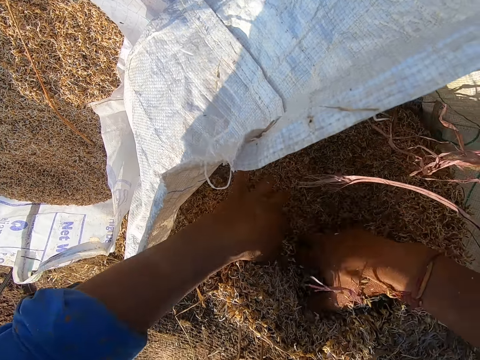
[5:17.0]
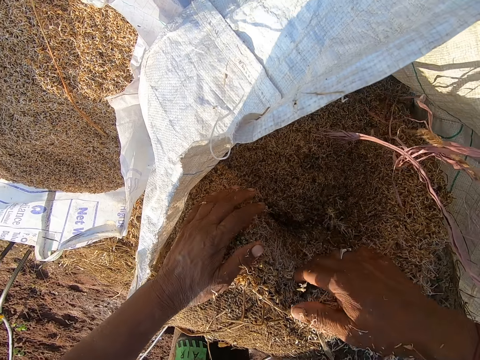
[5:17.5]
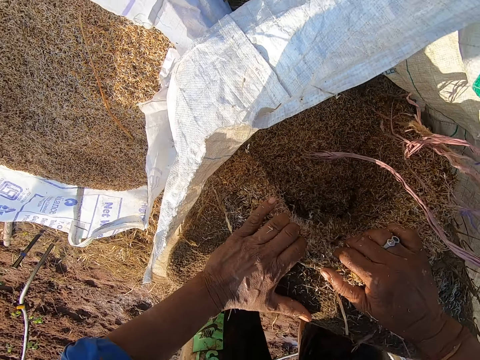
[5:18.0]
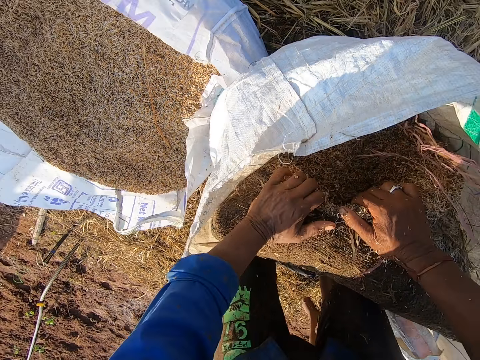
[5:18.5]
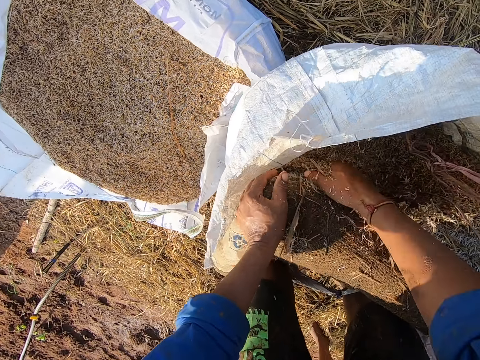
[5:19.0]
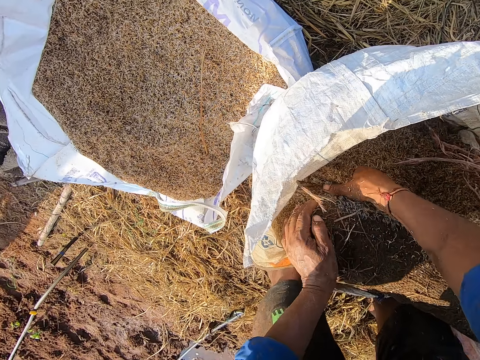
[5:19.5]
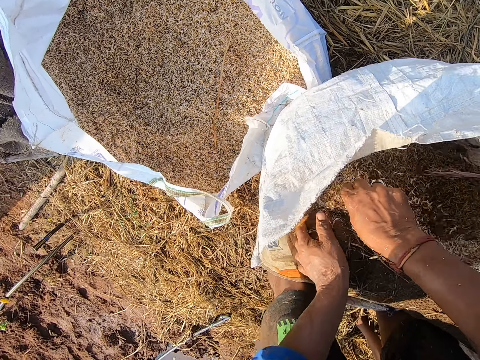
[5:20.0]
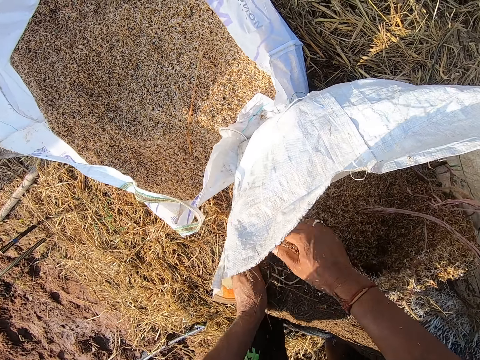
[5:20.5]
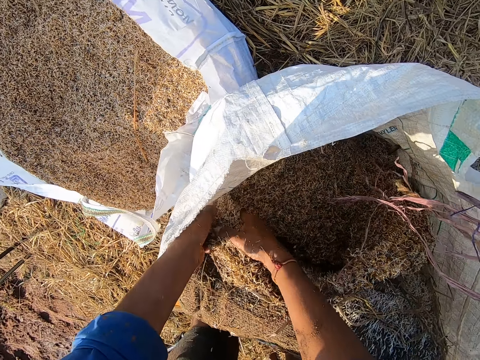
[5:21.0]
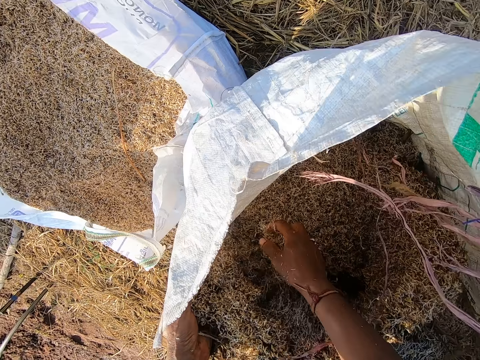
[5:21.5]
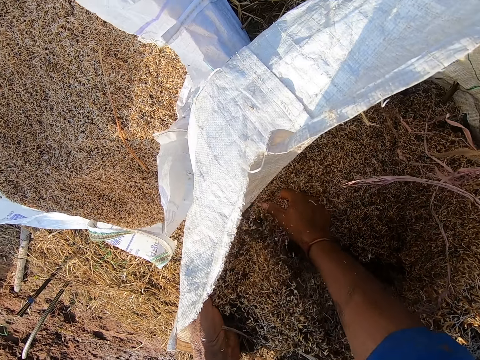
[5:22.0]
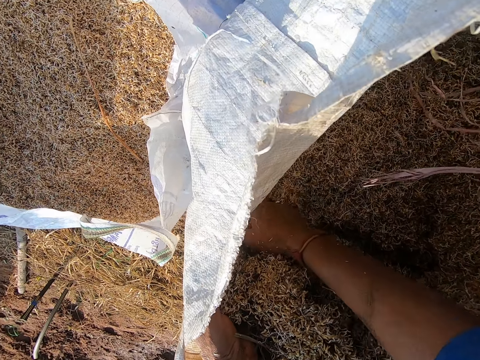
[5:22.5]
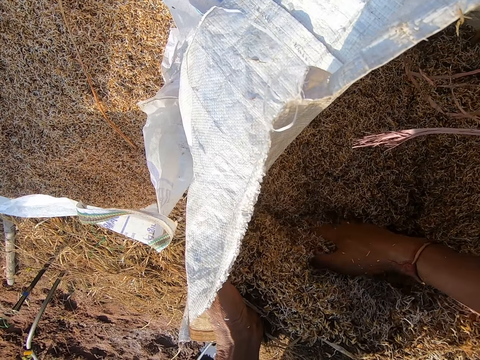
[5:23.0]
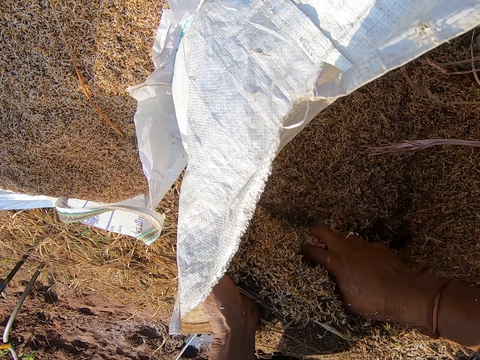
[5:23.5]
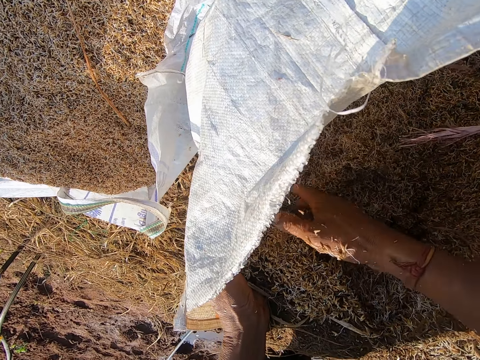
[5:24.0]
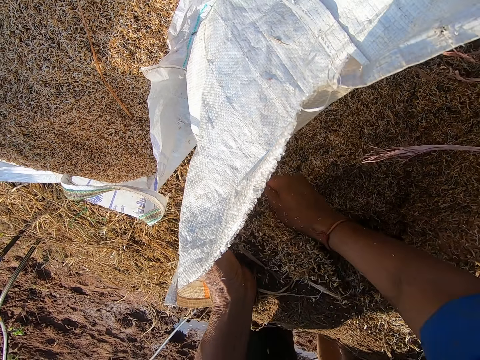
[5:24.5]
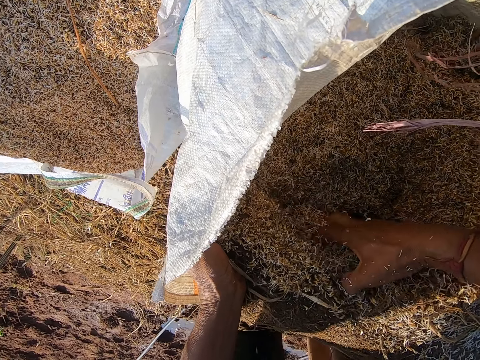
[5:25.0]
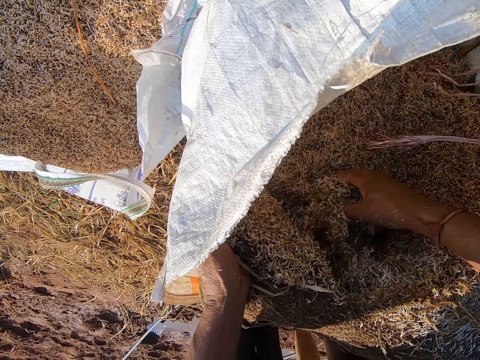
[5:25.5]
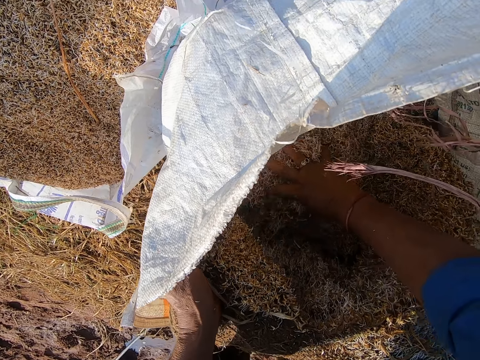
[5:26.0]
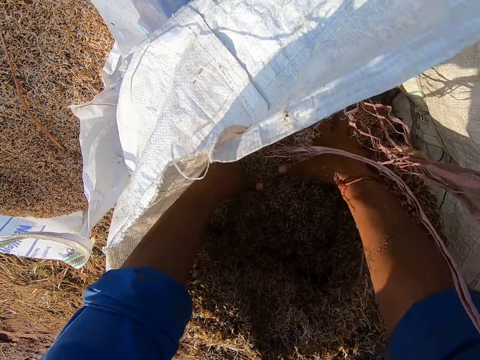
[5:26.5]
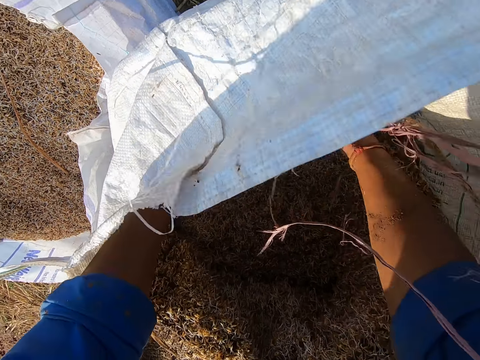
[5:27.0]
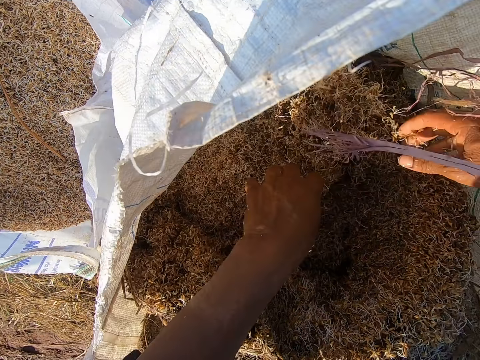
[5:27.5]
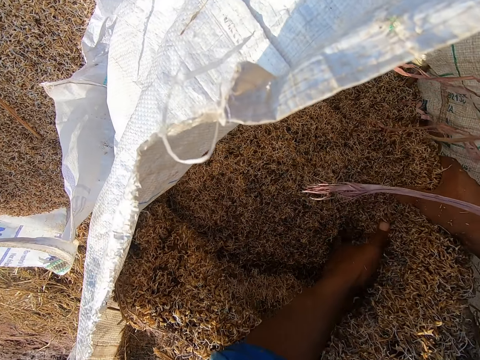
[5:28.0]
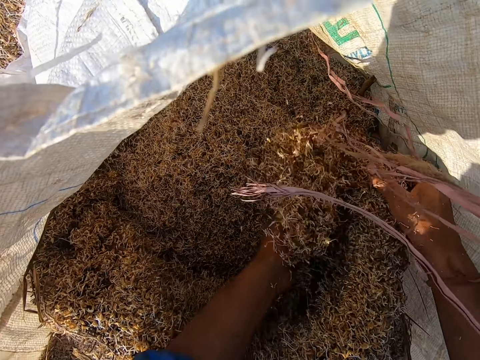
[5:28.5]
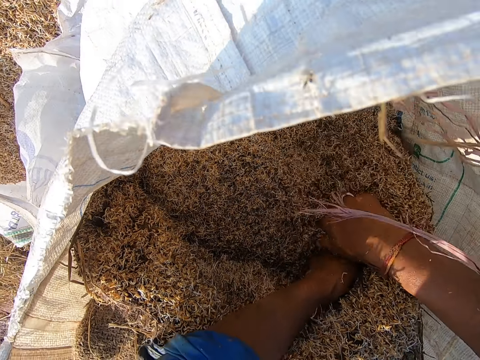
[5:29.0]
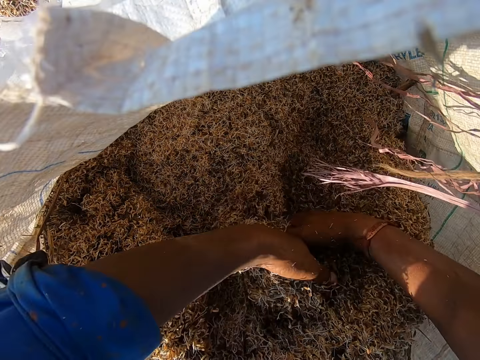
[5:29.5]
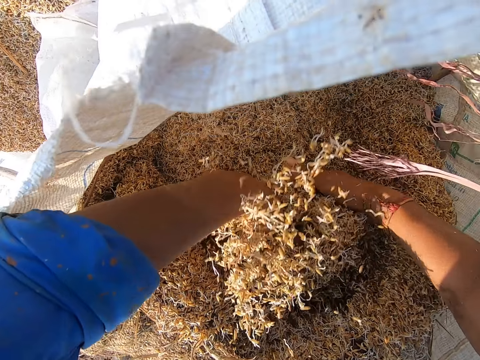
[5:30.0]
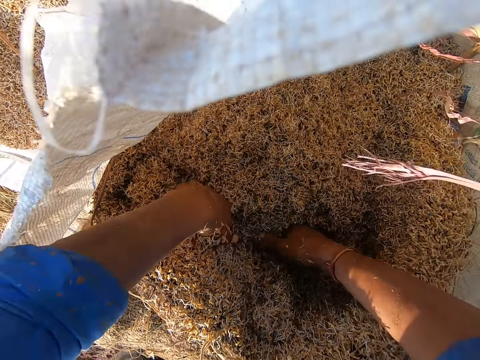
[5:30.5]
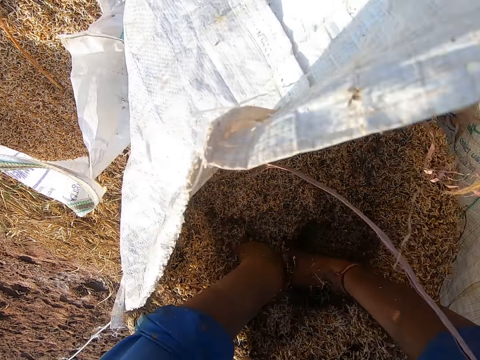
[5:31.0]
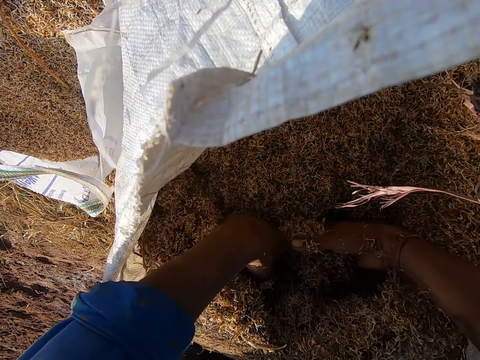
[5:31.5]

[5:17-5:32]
The camera wearer shakes the jute sack with his hands. He removes barley straw from the jute sack with his right hand. He moves the barley straw from the jute sack into the sack bag with his hands.

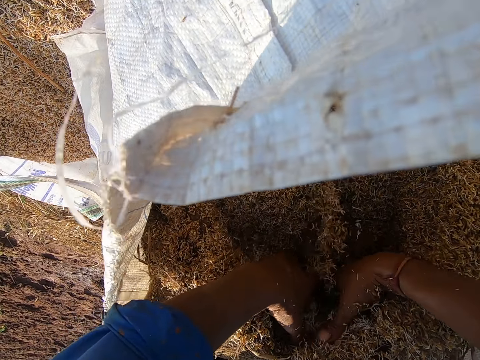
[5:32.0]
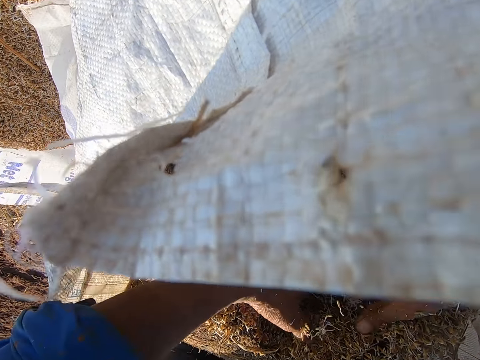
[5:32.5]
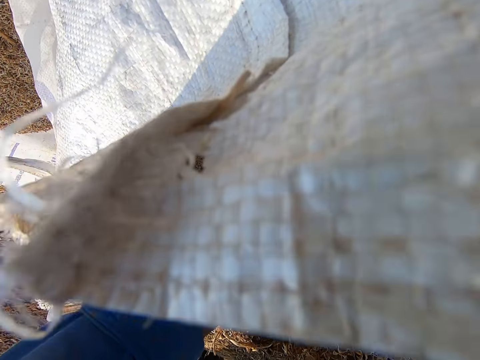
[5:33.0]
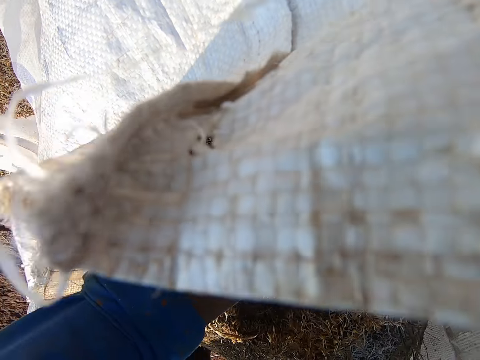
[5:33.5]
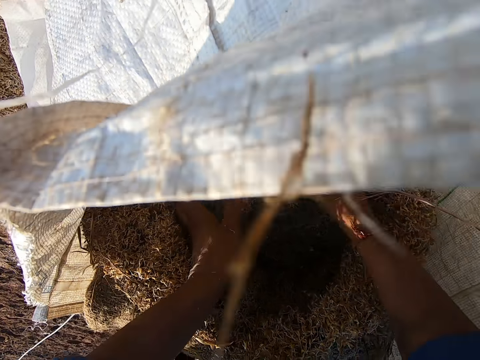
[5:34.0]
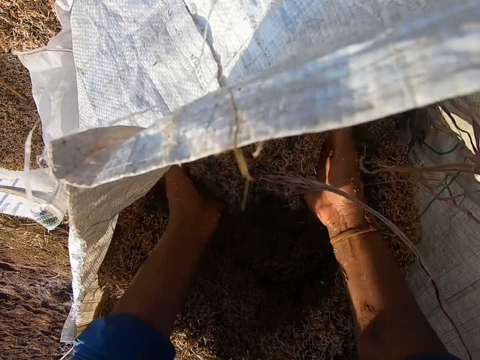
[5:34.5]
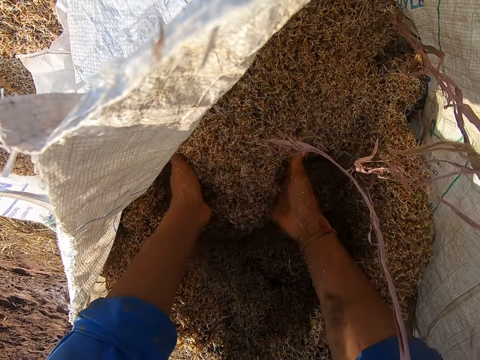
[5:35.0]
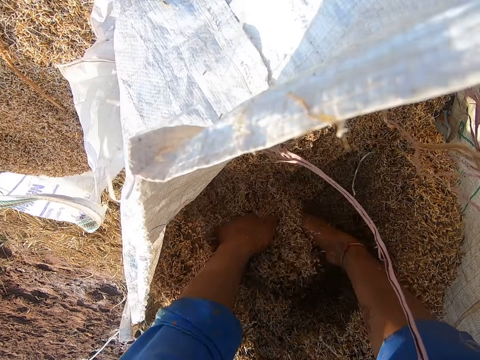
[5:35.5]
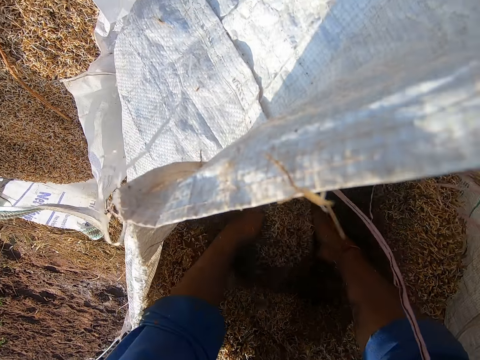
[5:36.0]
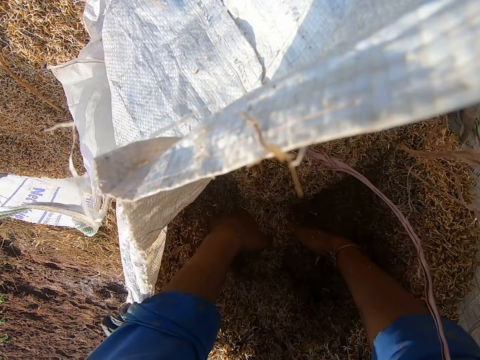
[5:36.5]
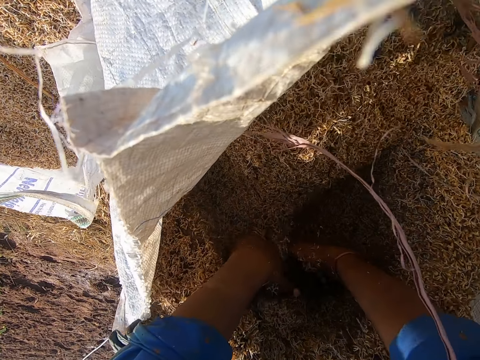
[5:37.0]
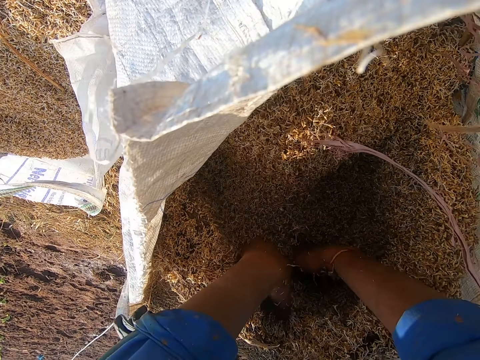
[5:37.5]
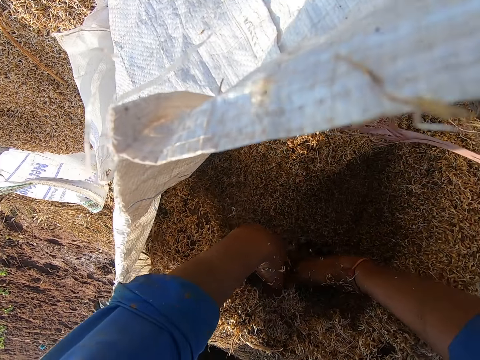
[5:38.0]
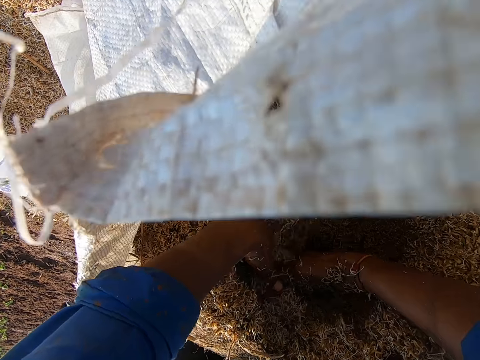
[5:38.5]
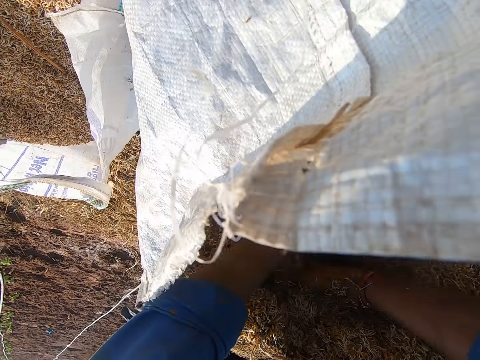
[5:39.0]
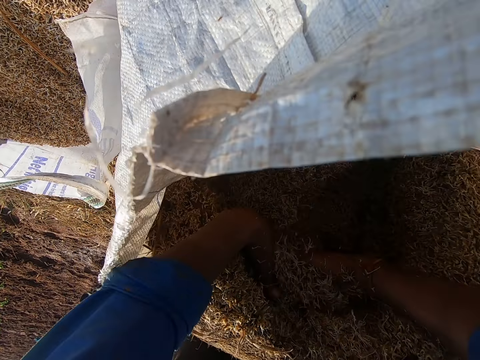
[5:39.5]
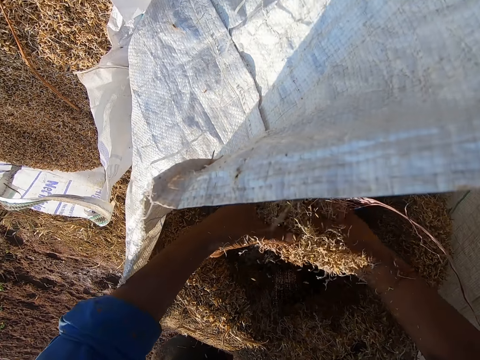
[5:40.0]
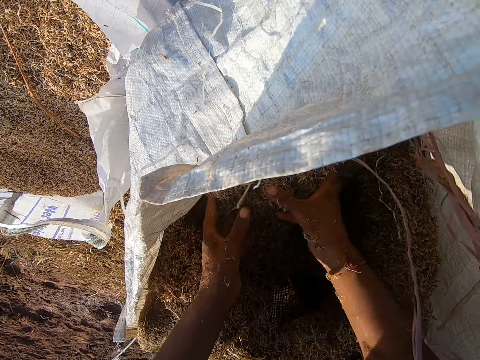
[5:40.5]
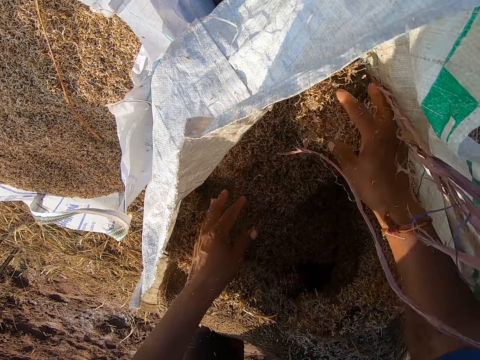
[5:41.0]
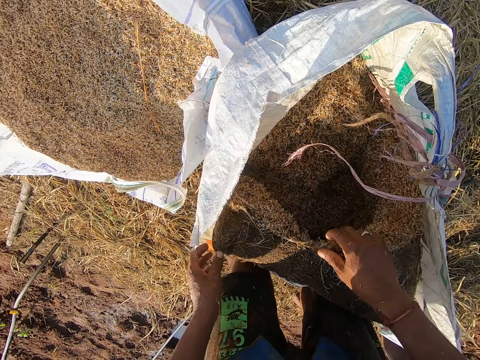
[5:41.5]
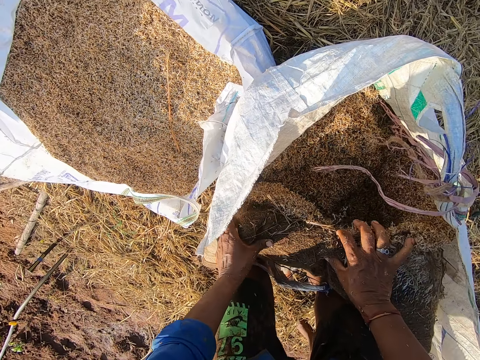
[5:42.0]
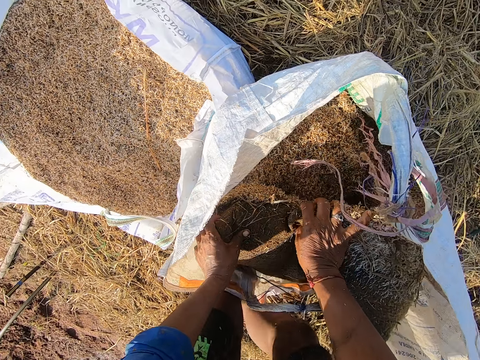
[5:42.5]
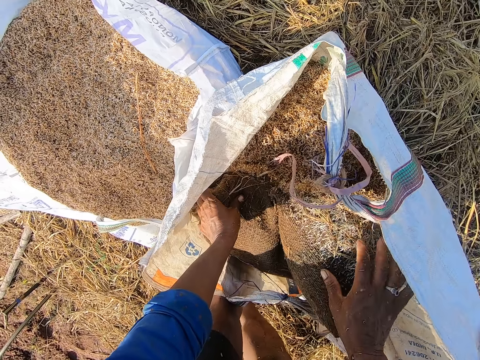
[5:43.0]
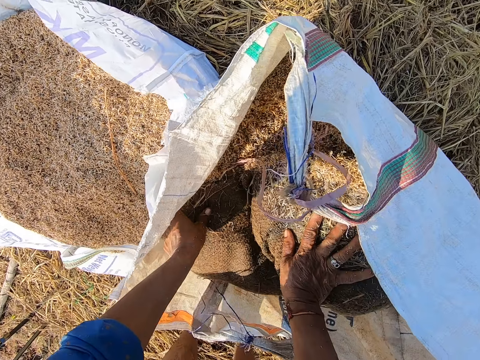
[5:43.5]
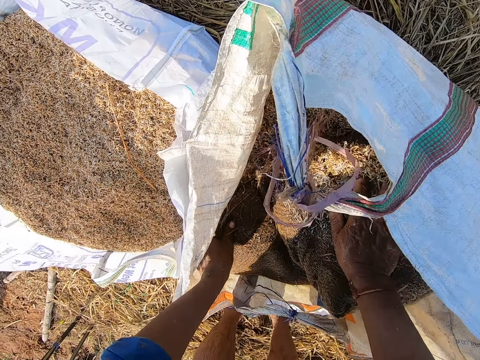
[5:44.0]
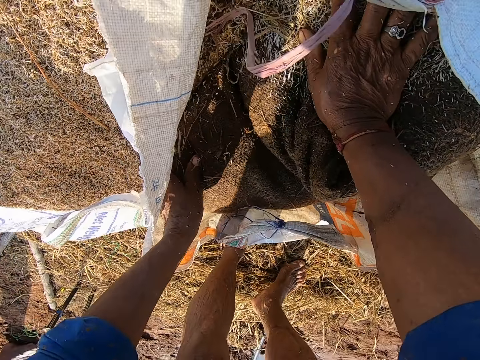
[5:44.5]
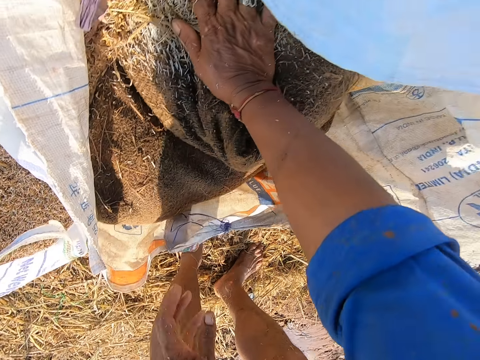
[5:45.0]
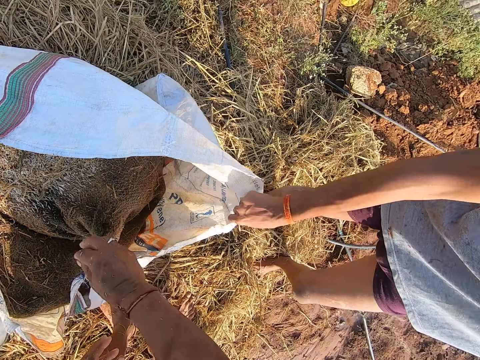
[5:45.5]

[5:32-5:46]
The camera wearer presses the jute sack with his hands. He pours the saw dust from the sack.
